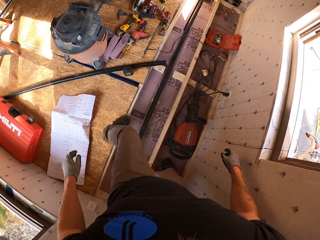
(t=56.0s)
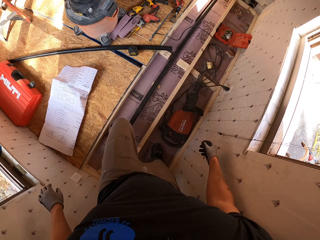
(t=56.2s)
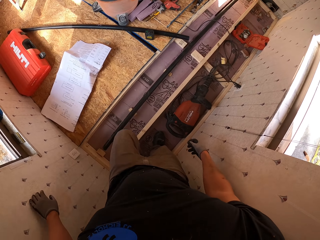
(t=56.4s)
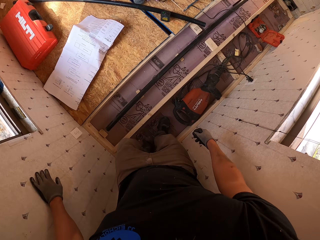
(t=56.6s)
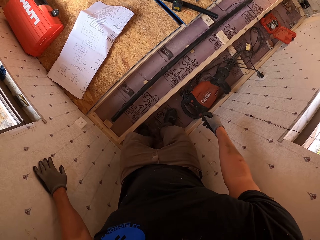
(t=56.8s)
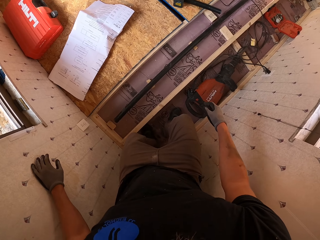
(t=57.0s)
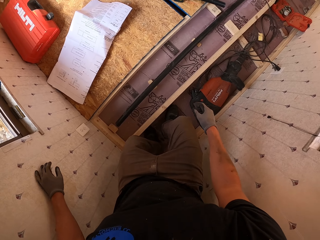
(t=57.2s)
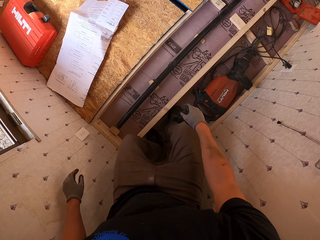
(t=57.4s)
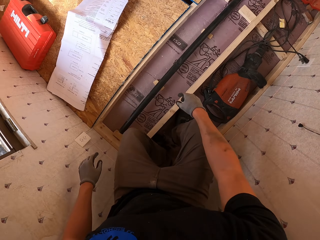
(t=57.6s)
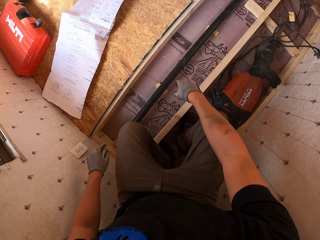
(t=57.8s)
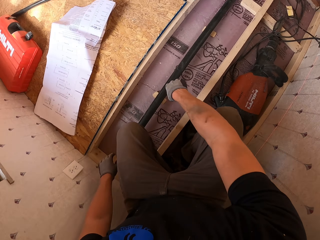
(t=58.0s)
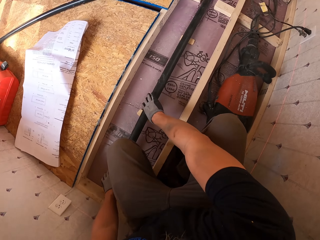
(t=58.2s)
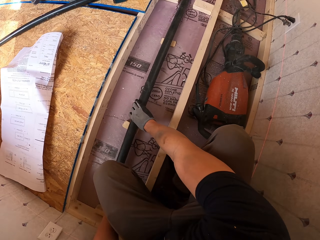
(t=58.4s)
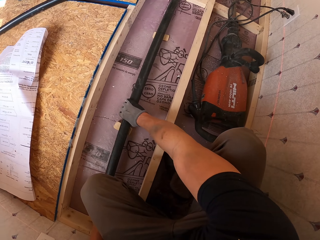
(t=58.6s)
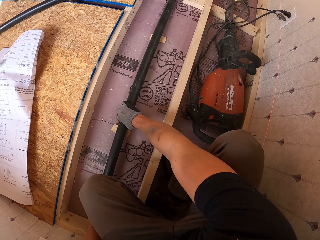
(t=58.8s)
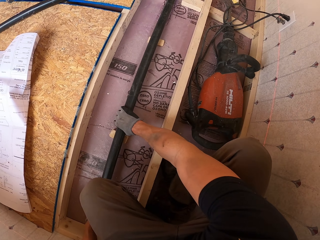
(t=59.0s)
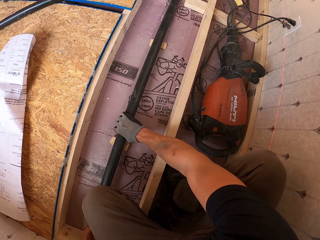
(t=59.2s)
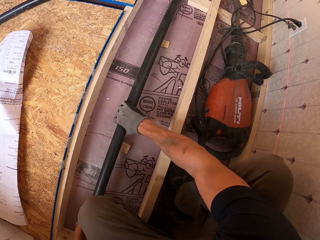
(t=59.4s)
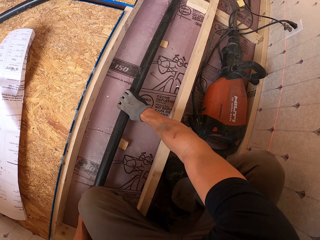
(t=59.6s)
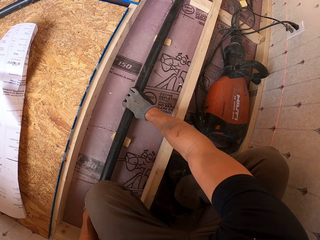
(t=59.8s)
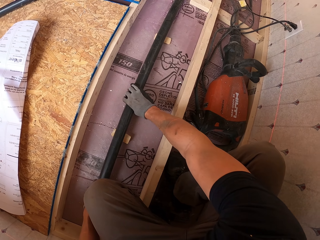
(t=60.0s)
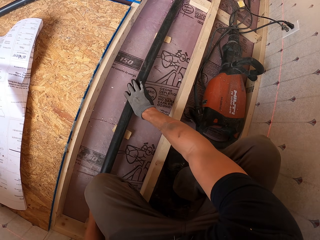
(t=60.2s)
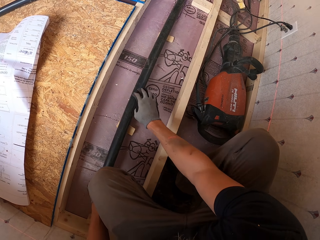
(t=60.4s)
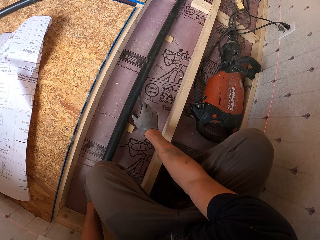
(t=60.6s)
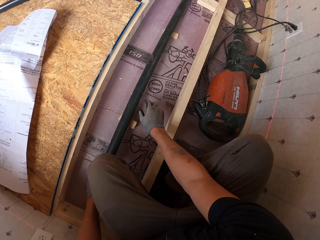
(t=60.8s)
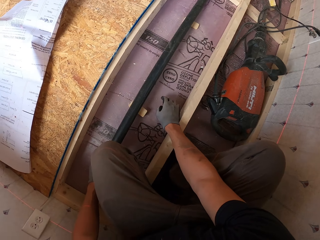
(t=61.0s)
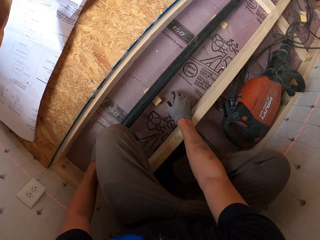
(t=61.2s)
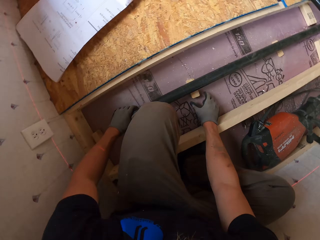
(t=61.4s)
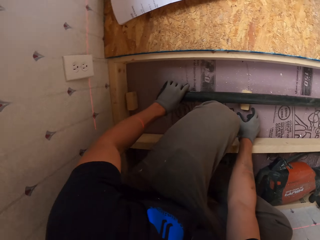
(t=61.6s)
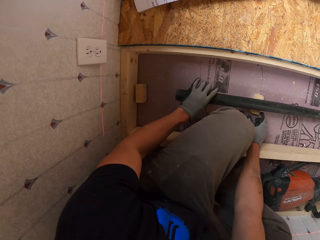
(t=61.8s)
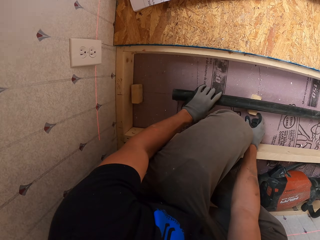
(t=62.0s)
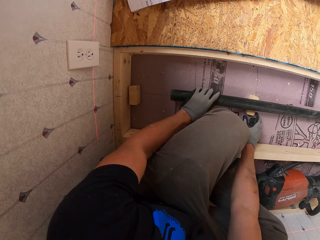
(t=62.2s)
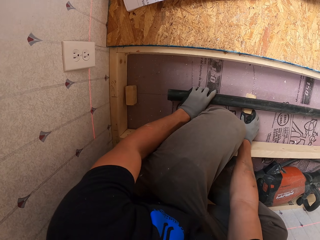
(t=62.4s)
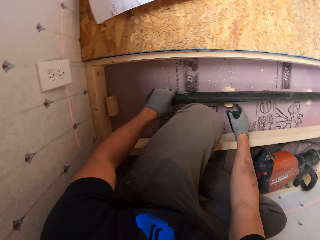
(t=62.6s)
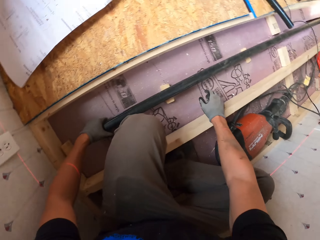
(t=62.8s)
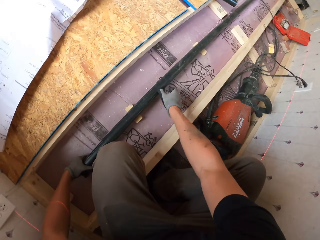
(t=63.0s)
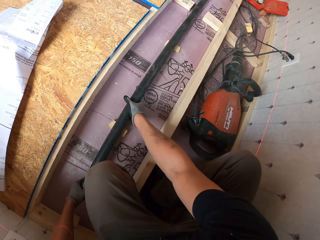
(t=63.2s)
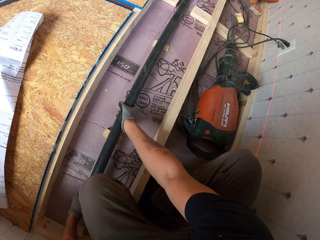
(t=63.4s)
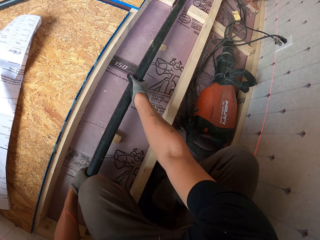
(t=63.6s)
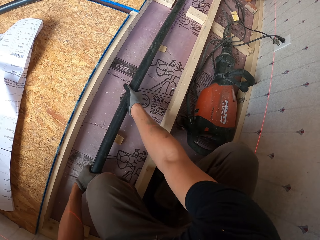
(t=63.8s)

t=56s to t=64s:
The camera wearer bends down. They push the pipe.

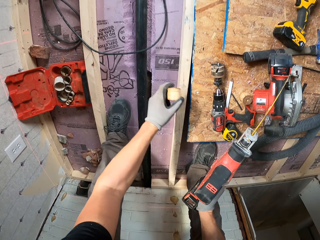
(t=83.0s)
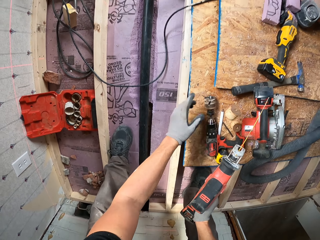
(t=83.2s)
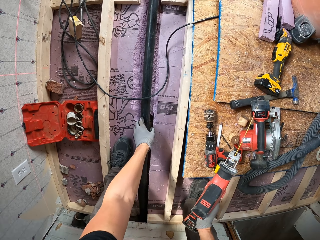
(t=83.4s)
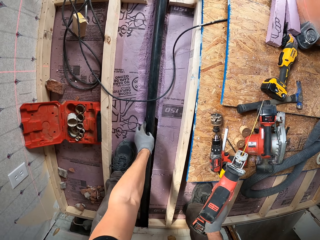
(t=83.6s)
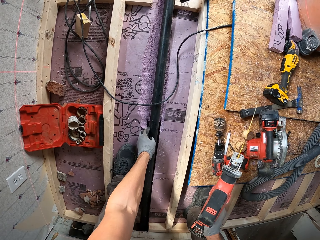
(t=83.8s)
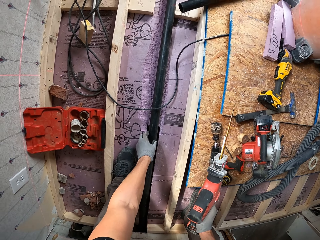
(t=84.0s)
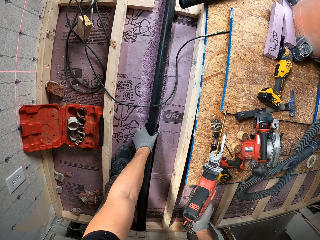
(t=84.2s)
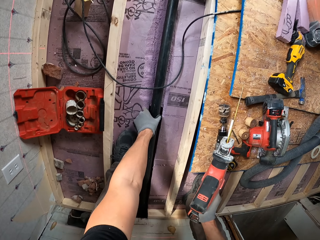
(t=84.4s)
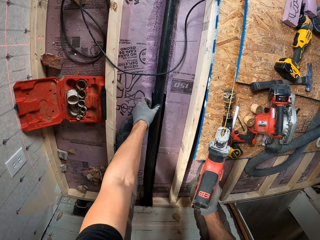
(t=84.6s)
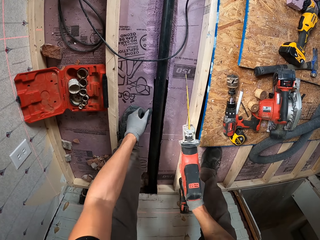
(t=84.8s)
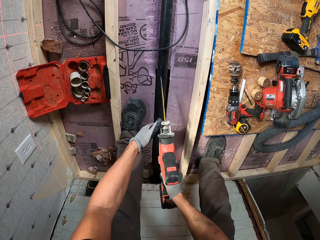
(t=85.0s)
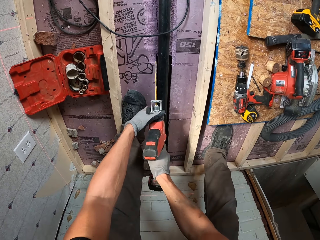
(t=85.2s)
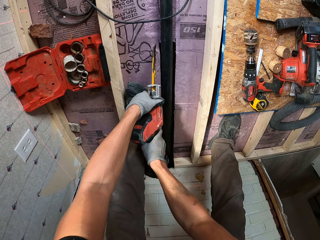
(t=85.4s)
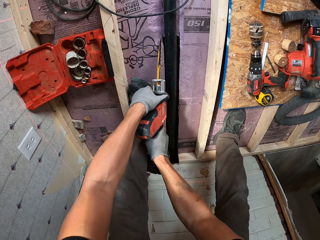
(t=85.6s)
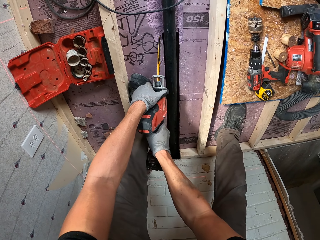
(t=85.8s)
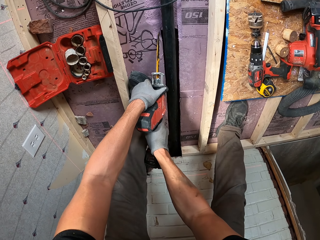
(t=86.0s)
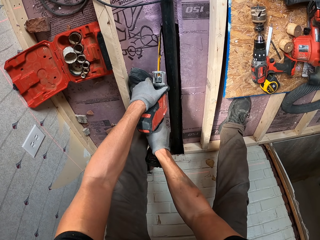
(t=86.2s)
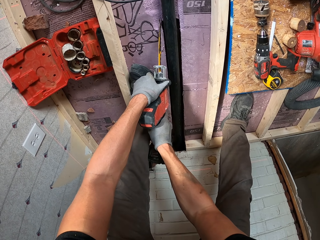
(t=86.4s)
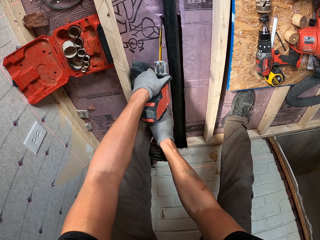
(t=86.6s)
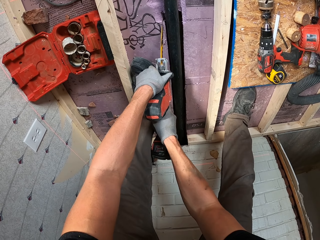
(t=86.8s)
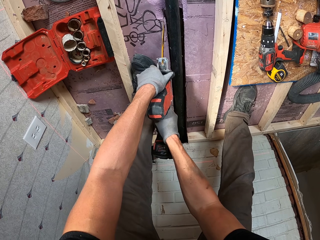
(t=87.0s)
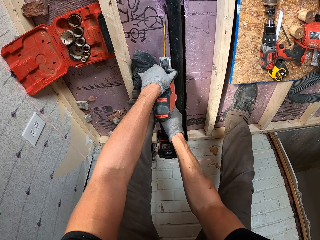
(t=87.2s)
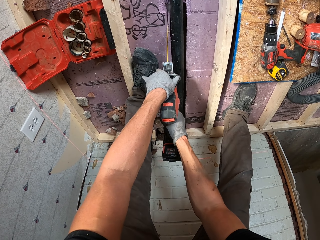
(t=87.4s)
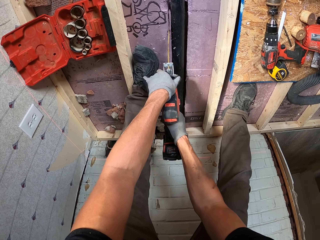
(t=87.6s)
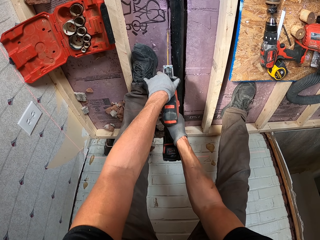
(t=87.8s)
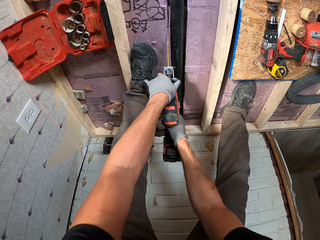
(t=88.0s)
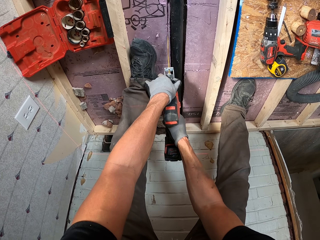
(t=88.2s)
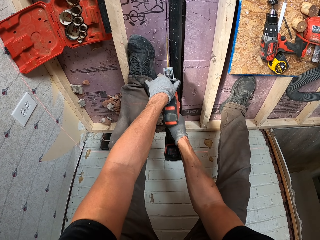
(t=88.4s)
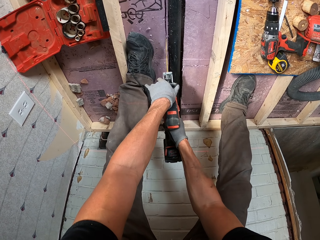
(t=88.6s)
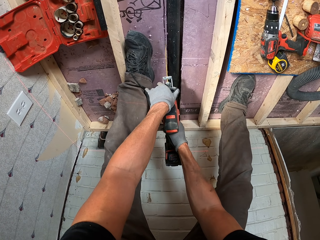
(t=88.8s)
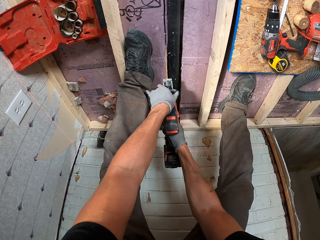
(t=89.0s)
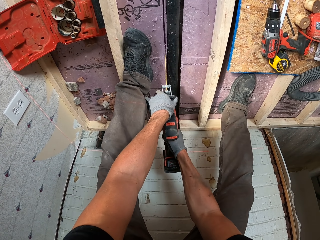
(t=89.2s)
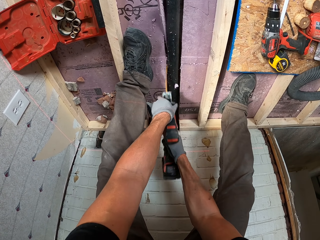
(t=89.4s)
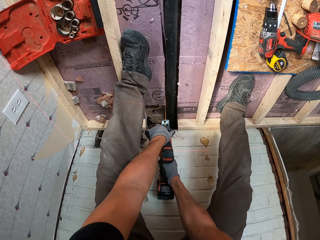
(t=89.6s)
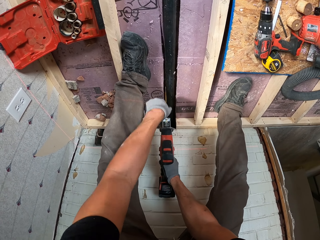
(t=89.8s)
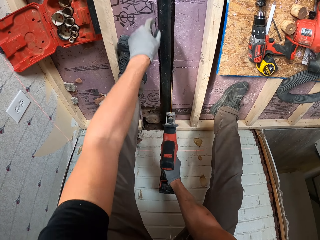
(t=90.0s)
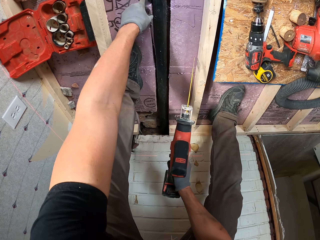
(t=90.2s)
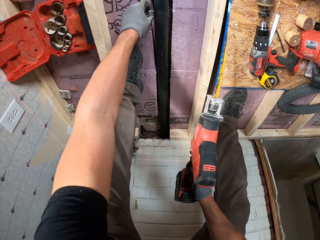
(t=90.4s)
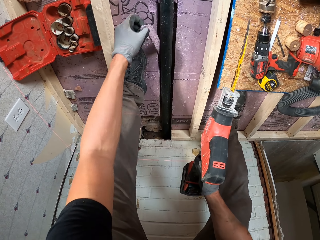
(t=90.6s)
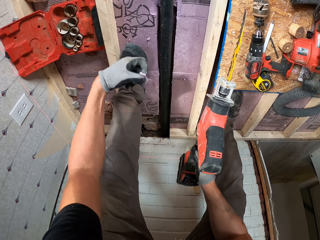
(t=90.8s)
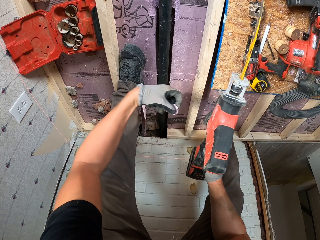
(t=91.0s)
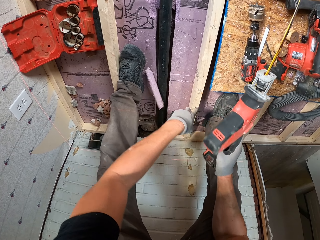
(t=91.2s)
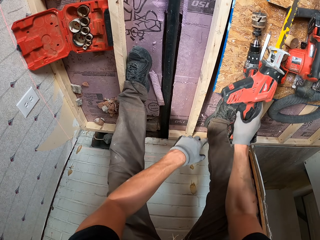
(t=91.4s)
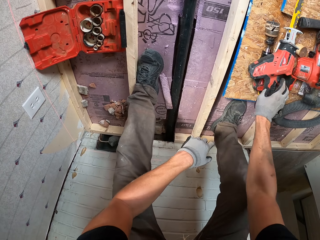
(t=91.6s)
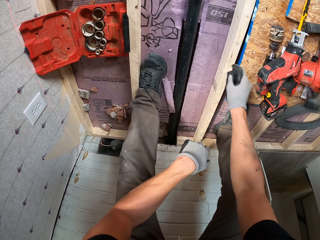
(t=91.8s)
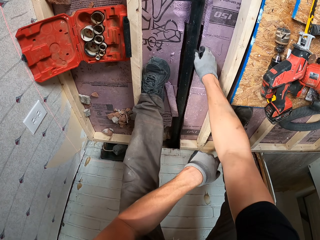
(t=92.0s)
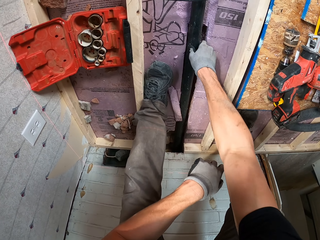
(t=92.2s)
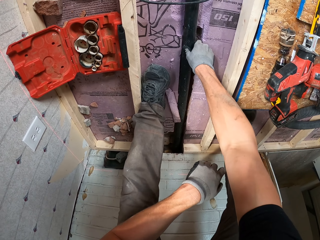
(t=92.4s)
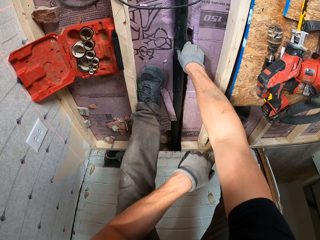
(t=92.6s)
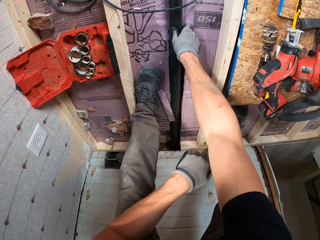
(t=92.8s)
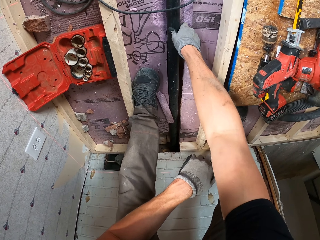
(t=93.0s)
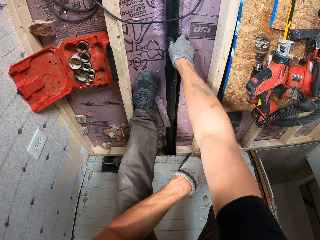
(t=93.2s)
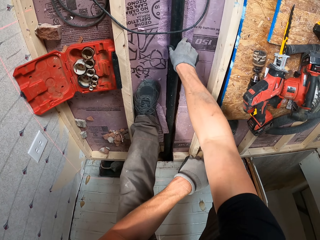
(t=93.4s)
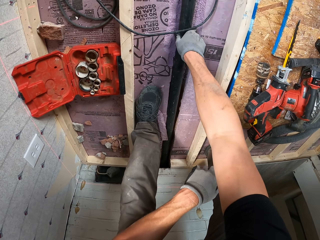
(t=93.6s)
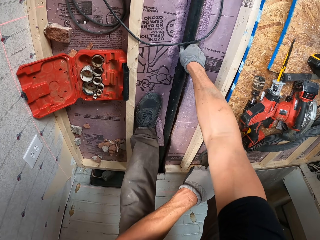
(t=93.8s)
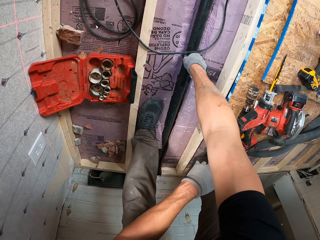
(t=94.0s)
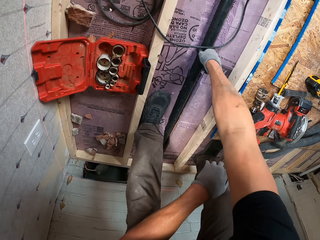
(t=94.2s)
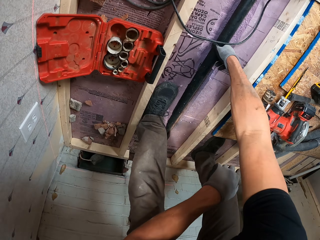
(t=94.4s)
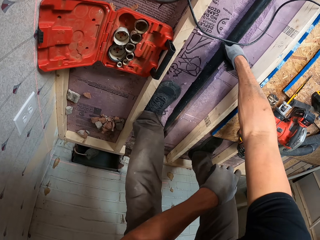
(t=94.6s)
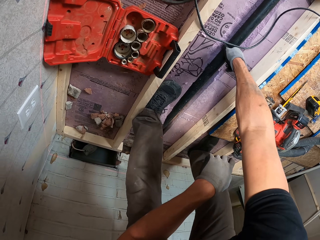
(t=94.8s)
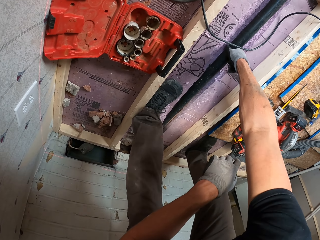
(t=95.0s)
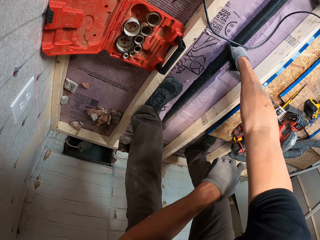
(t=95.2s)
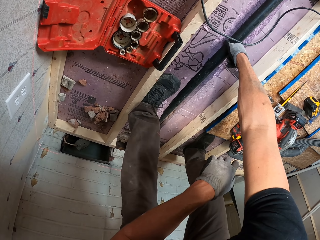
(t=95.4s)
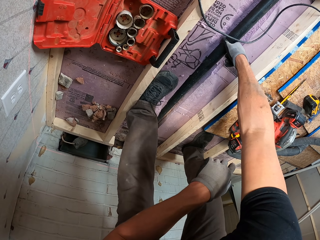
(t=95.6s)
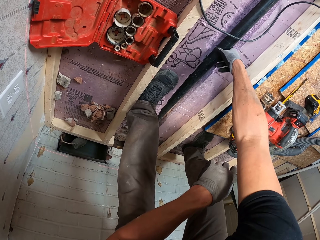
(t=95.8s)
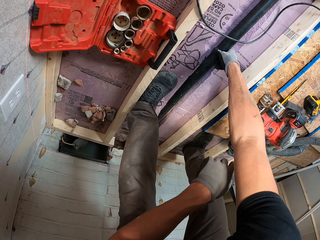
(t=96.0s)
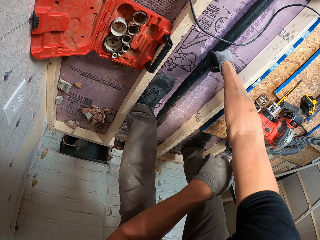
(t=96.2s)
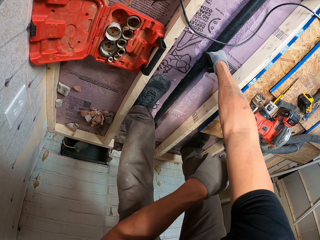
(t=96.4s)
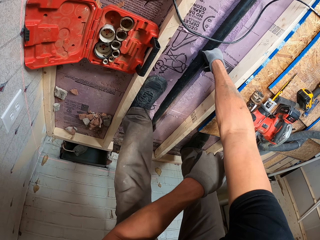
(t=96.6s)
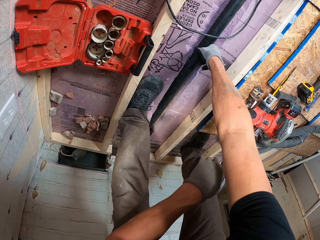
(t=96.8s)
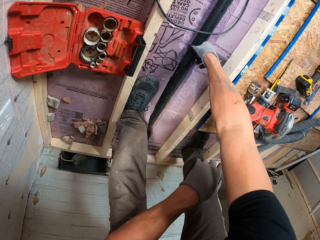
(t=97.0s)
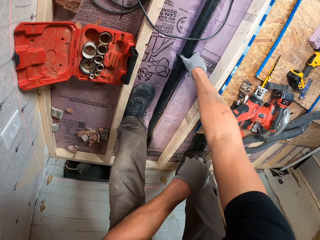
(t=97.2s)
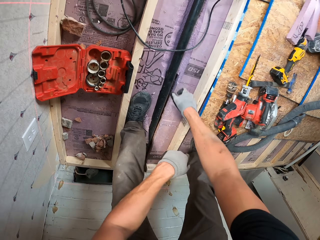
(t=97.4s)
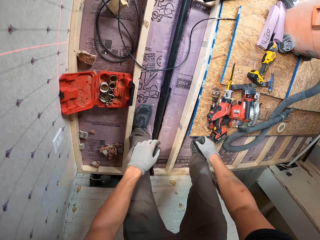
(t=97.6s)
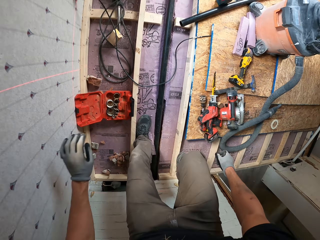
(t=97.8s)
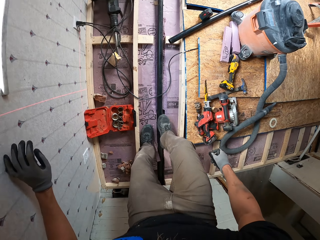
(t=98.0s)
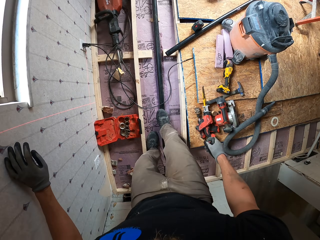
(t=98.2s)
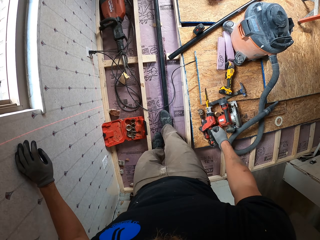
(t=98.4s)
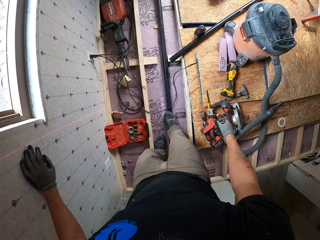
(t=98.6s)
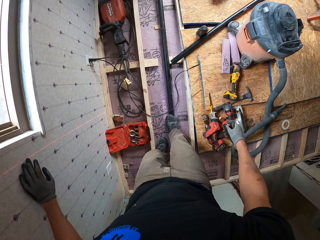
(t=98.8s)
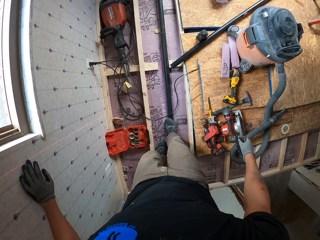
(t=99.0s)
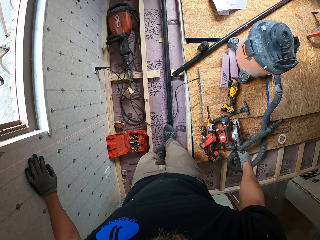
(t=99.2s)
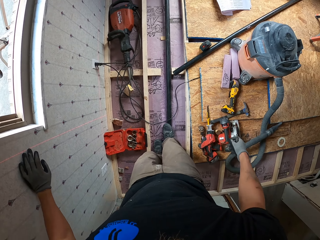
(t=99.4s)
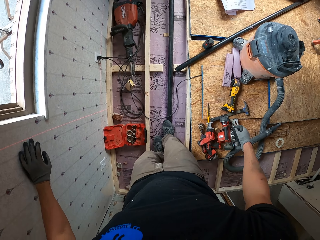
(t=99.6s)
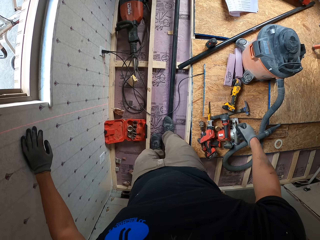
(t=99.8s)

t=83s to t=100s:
The camera wearer picks up a piece of wood. They drop the piece of wood. They touch the pipe. They cut through the board or plywood on the ground. They pick up a piece of plywood. They drop the piece of wood. They drop the drill. They push the pipe. They fix the pipe. They stand up. They step on the pipe.
